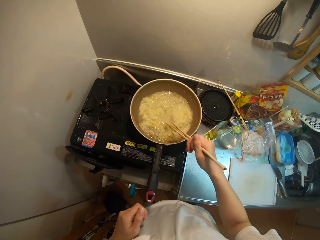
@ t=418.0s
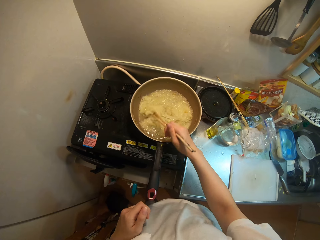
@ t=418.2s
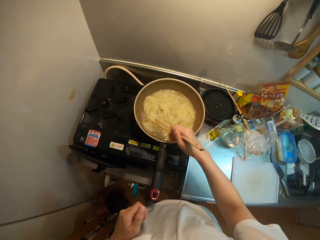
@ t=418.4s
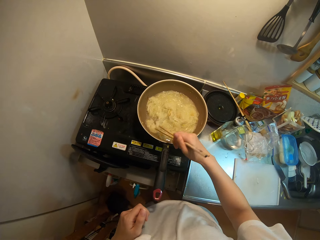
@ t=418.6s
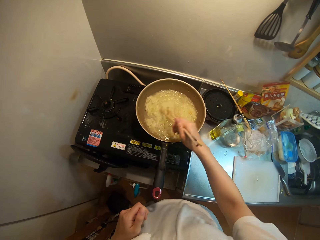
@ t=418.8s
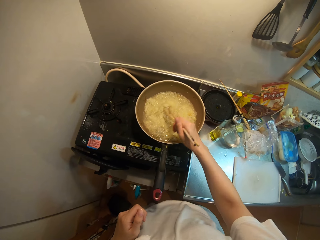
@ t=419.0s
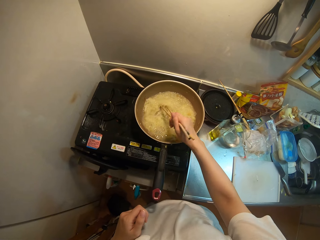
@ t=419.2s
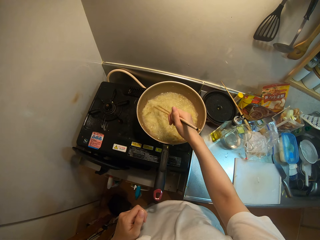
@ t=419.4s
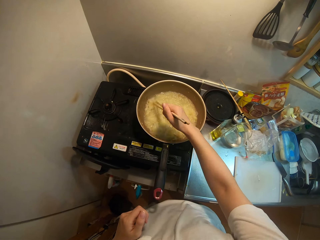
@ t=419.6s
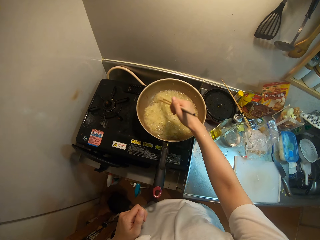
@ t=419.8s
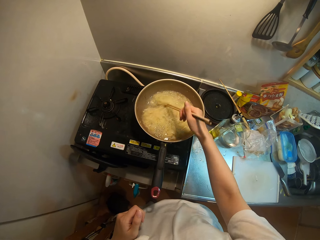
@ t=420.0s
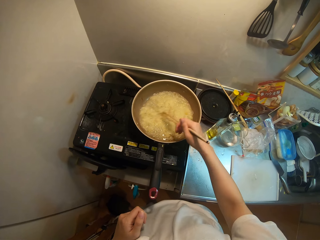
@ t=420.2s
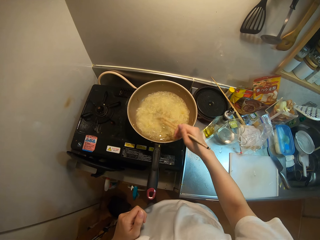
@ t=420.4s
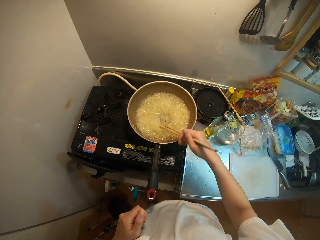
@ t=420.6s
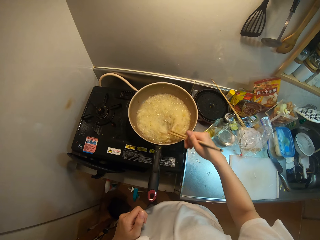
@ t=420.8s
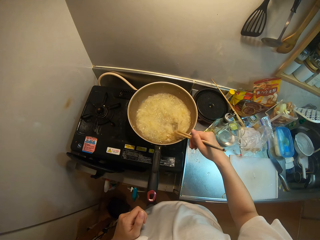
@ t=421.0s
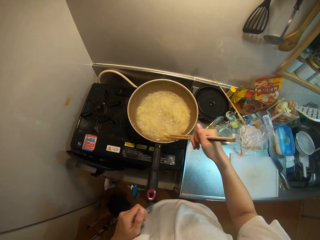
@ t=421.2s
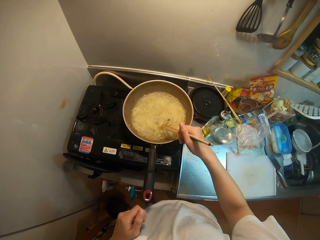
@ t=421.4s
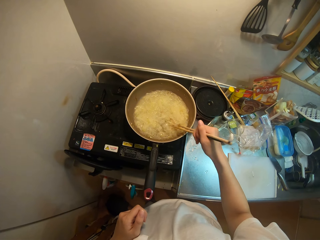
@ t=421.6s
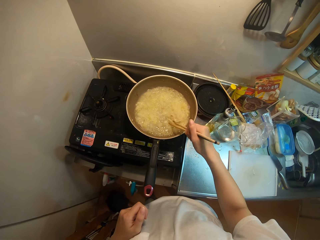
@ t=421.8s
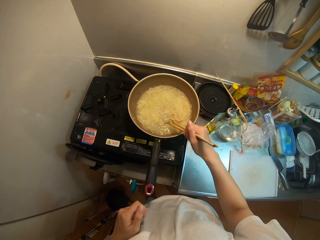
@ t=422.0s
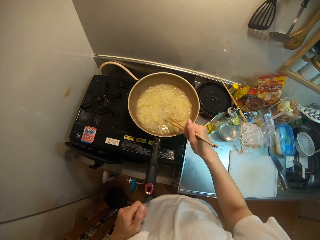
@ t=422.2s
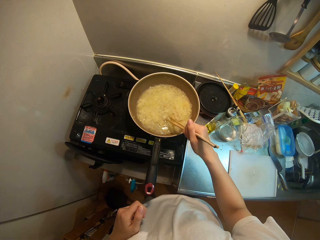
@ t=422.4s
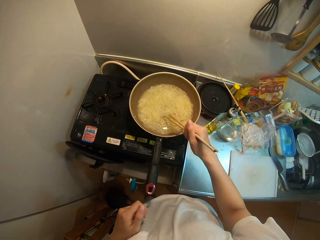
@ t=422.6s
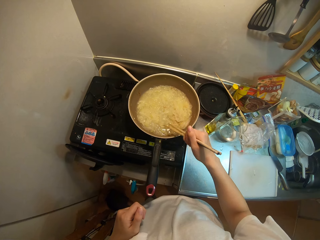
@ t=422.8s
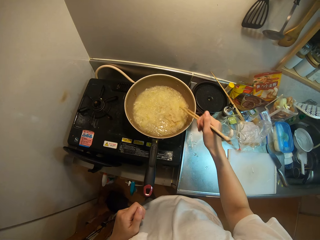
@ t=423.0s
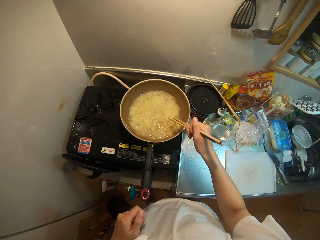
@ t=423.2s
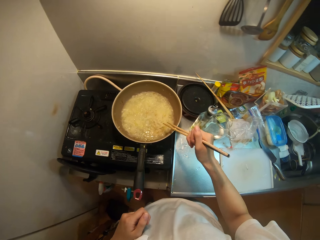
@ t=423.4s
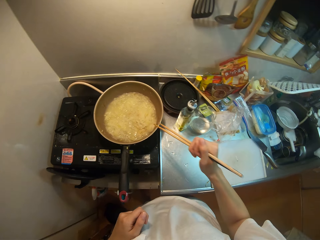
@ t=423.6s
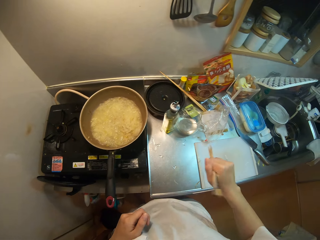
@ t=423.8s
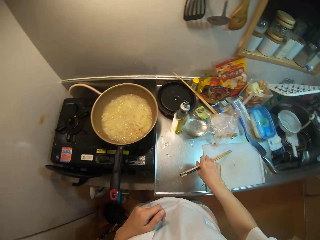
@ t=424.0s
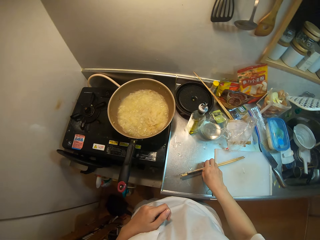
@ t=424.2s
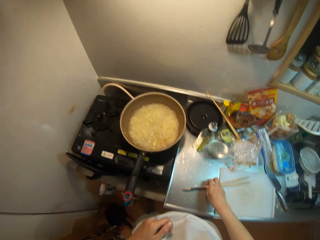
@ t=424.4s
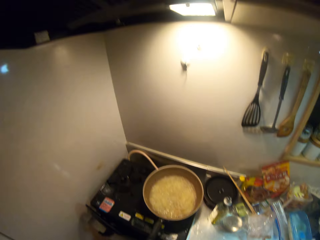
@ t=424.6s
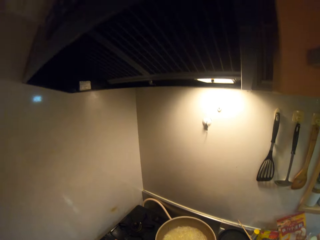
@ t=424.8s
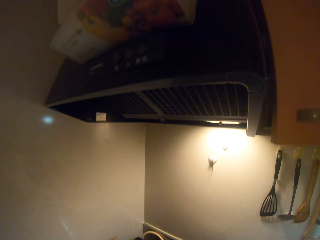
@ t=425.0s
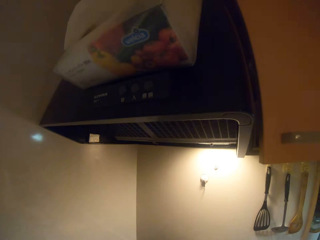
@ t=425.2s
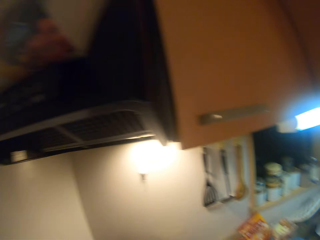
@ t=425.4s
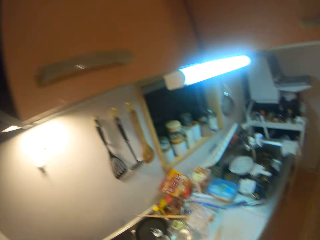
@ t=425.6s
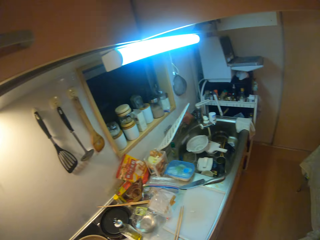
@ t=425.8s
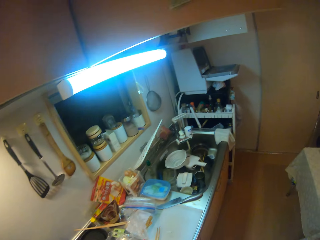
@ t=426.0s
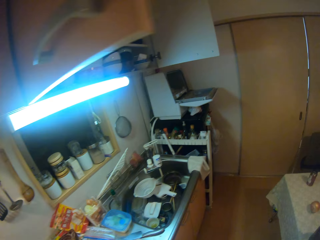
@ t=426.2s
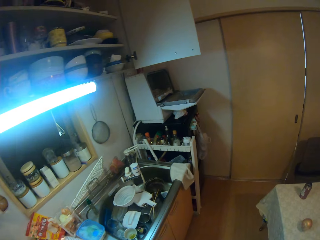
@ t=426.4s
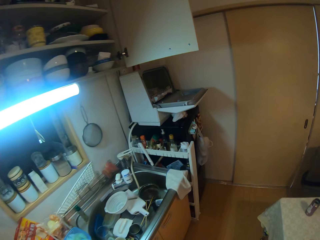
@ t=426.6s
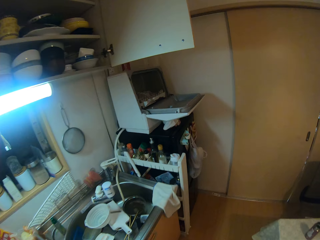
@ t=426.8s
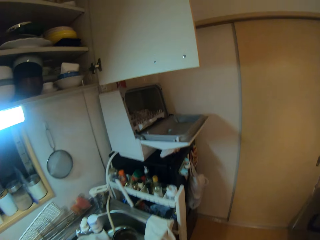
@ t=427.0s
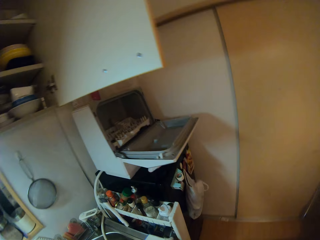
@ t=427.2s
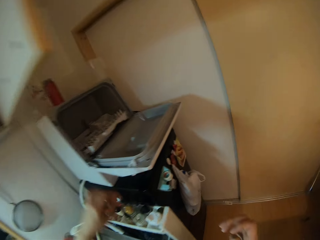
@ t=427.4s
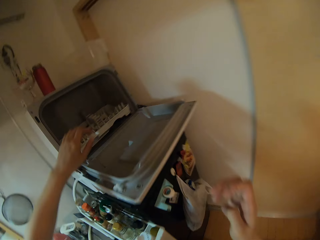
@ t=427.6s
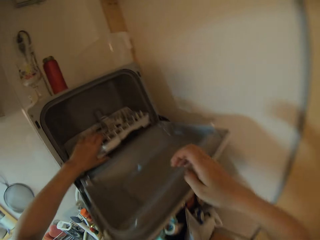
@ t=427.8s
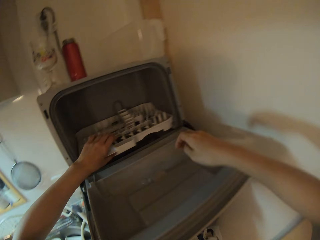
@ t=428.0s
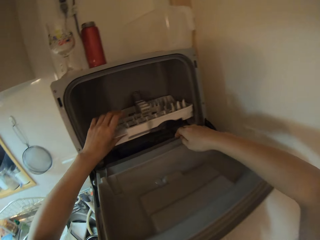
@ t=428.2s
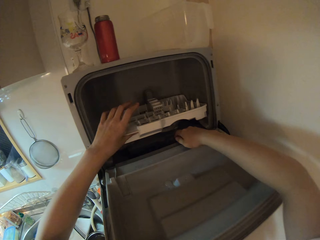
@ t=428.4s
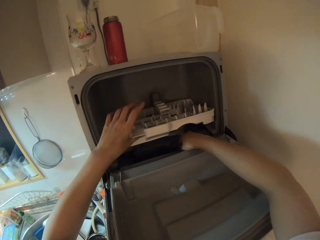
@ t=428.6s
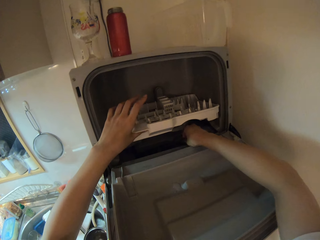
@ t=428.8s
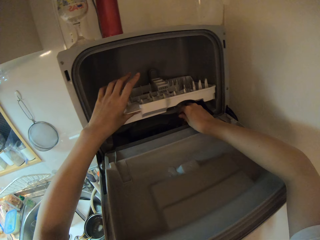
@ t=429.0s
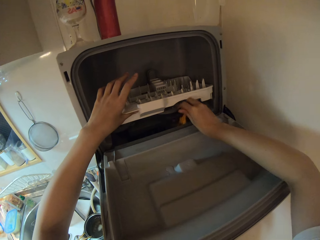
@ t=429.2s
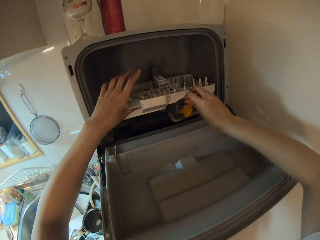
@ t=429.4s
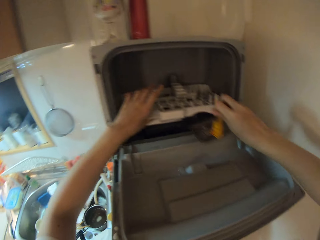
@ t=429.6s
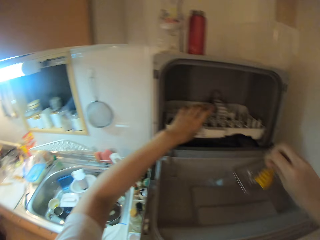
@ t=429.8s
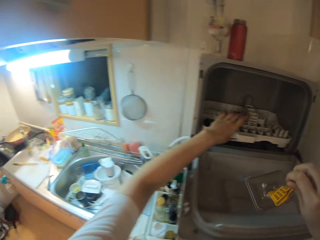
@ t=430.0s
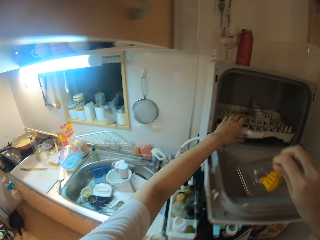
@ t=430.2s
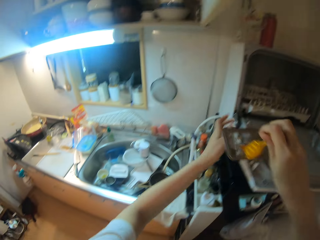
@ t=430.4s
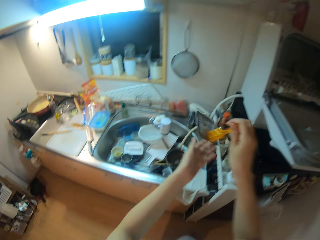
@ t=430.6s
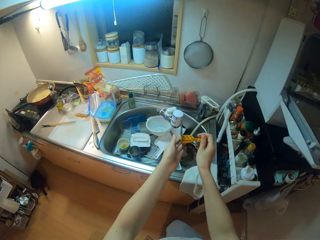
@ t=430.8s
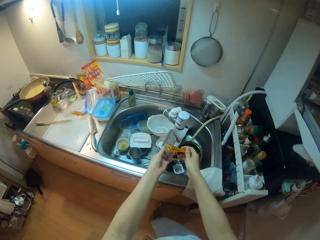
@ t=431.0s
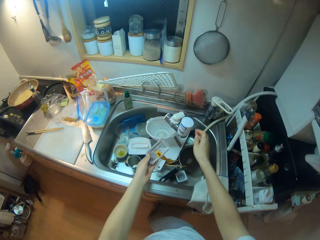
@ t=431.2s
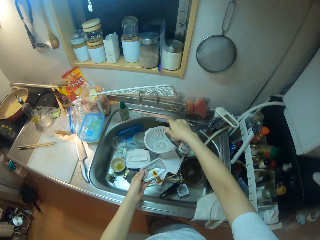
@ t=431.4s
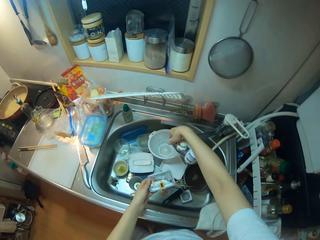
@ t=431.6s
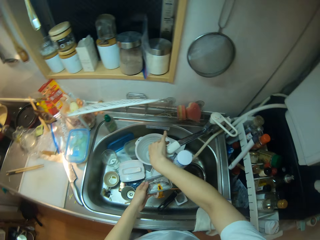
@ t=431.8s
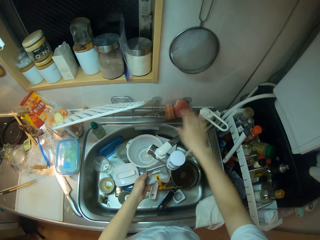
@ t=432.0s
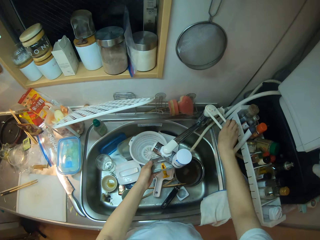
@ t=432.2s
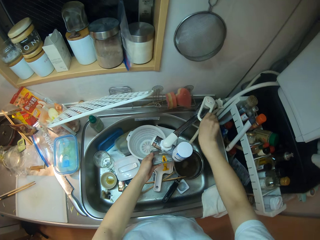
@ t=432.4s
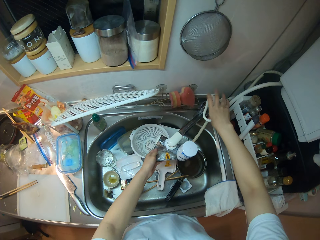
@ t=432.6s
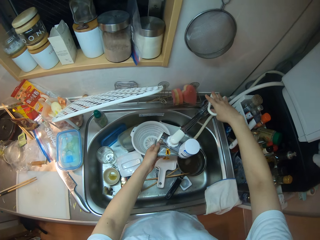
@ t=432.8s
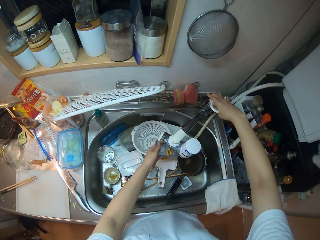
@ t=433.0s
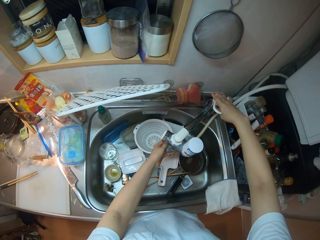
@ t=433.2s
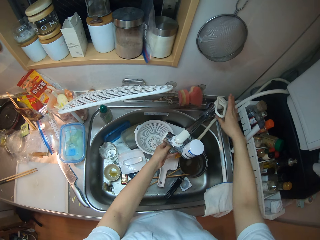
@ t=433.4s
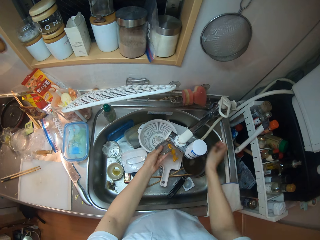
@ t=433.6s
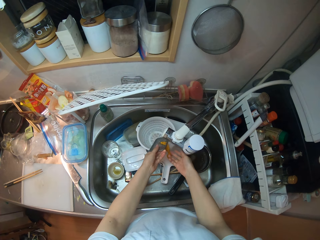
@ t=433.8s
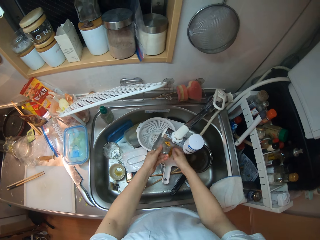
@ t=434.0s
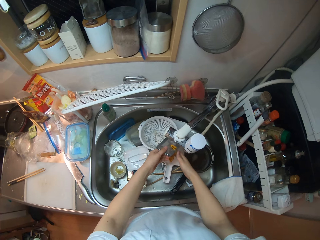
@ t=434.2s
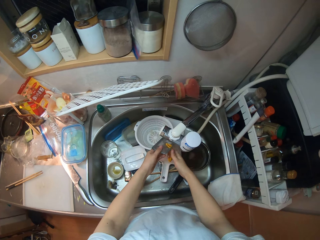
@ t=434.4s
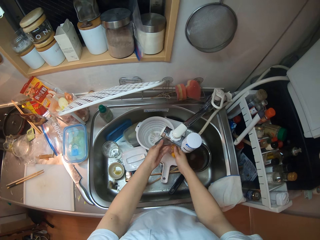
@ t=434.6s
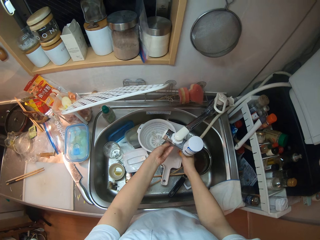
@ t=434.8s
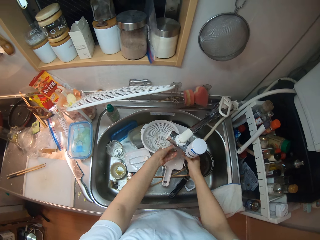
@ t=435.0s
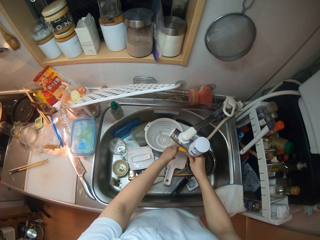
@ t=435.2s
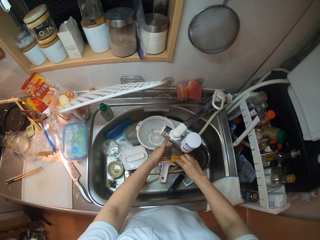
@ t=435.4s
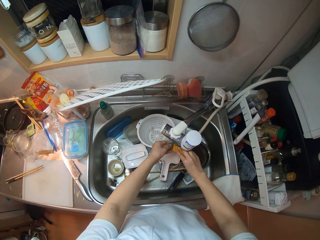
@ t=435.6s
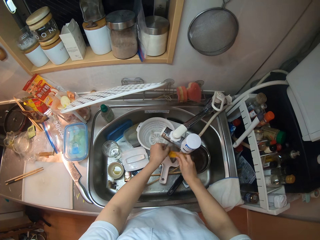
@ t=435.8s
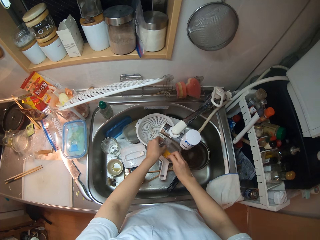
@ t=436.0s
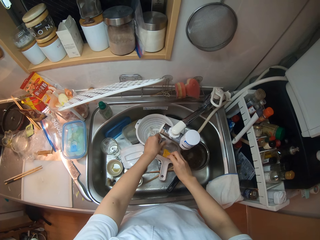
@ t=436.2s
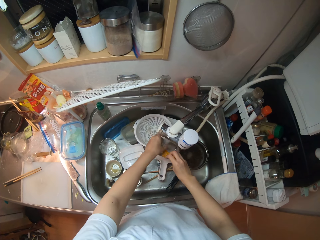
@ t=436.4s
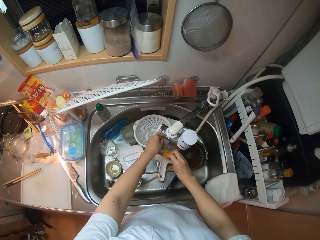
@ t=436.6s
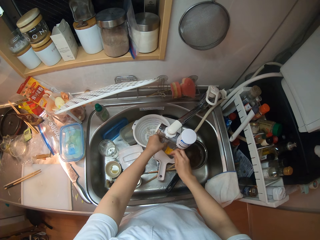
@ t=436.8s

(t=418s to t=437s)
The camera wearer places the chopstick on the table. She walks away. She raises a pallet in the dishwasher. She picks up a kitchen utensil with her right hand. She adjusts the tap with her right hand. She turns on the tap with her right hand. She rinses the utensil under the tap.

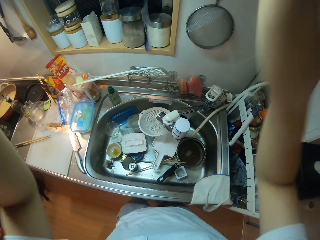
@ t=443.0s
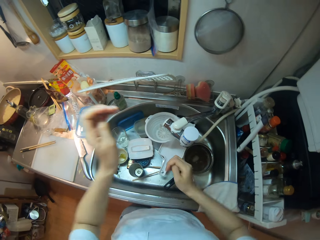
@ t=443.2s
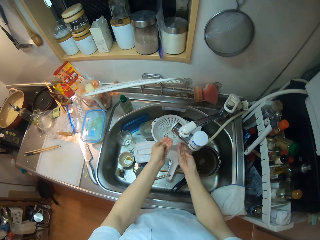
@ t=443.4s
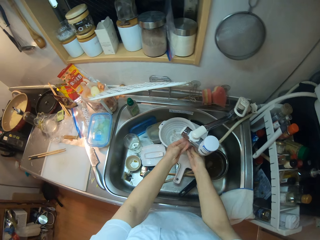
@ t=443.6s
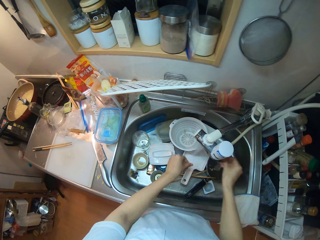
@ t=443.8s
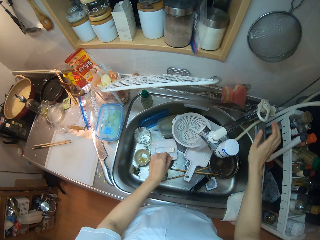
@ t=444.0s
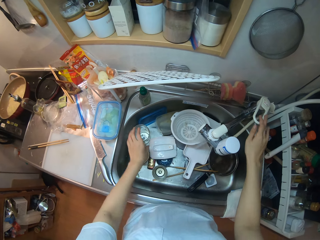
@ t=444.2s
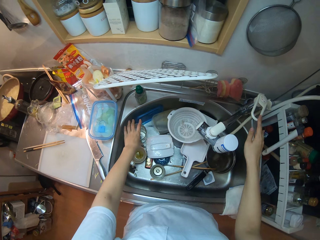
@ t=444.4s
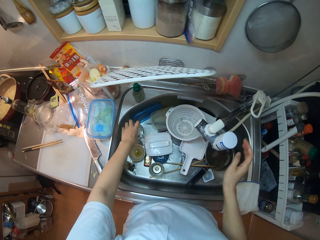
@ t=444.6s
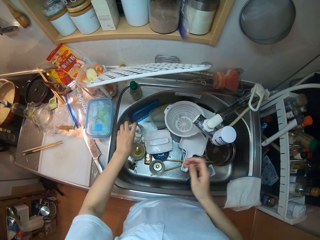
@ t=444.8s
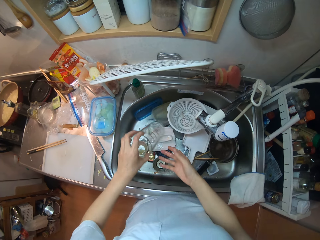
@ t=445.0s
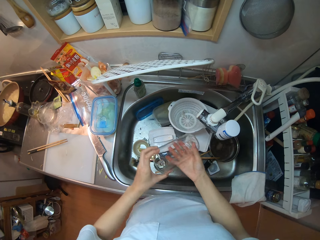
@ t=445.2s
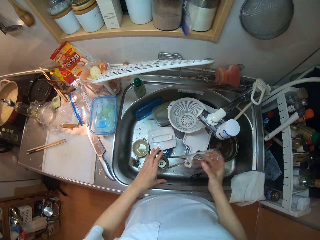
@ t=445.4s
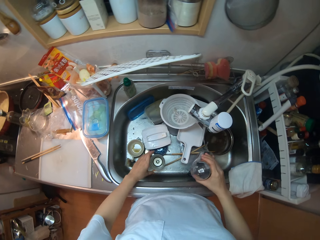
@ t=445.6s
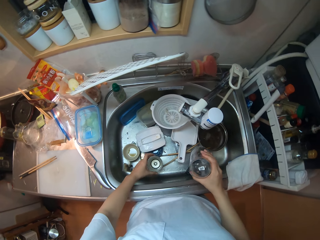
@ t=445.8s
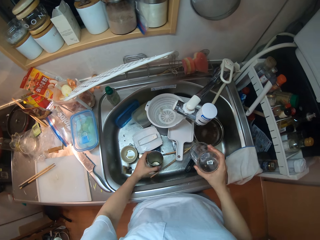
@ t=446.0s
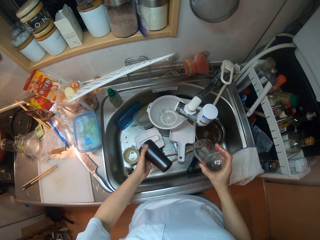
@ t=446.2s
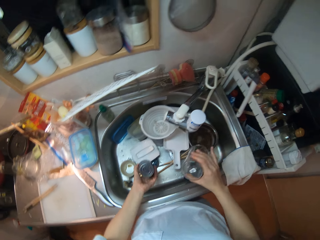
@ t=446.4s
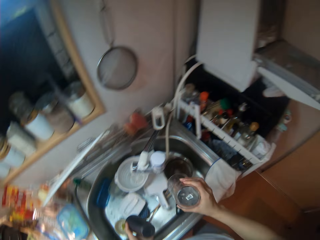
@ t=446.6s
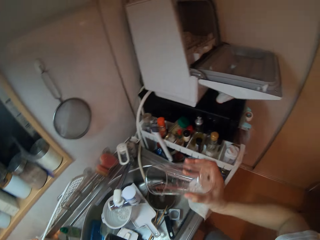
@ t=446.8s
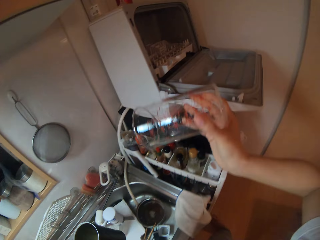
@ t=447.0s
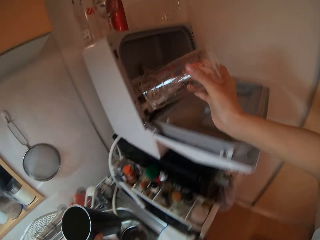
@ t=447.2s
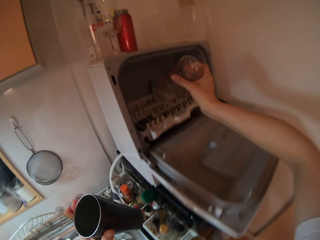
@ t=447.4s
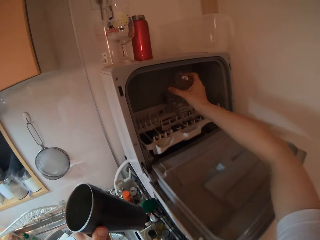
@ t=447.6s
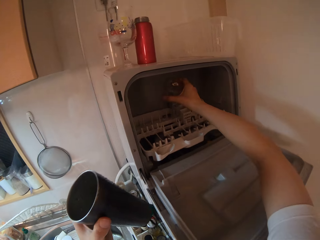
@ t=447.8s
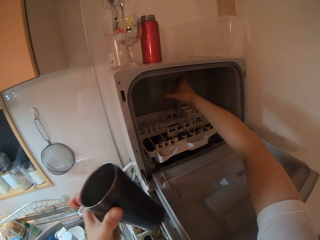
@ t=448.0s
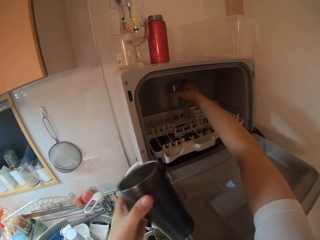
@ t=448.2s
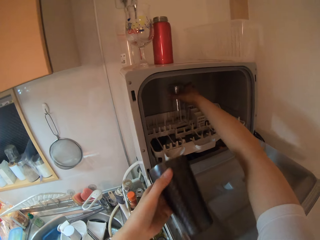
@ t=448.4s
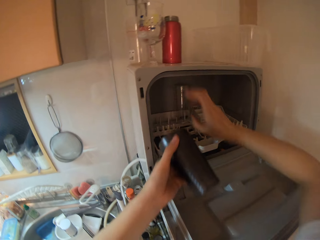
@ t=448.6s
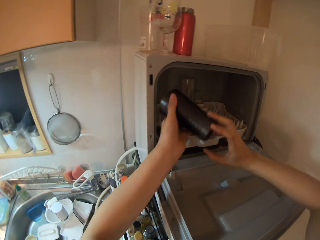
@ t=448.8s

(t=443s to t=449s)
The camera wearer rinses her hand under the tap. She turns off the tap. She picks up a cup in the zinc. She picks up another cup in the zinc. She places the cup in her right hand in the dishwasher.
